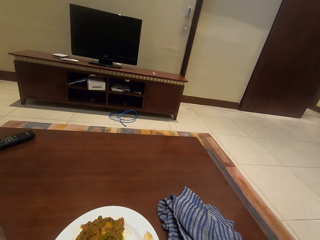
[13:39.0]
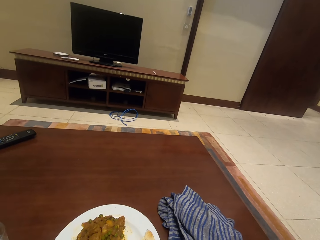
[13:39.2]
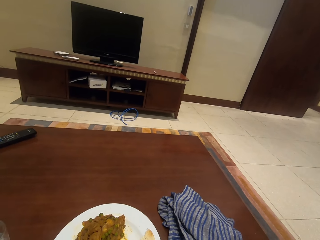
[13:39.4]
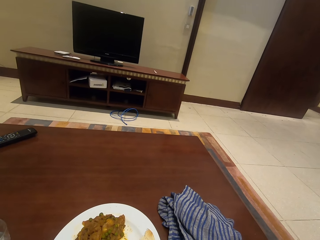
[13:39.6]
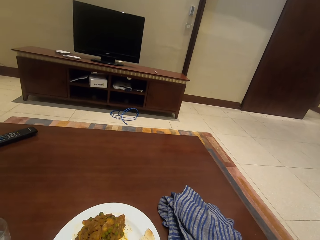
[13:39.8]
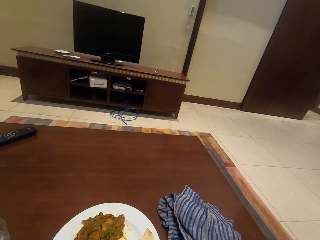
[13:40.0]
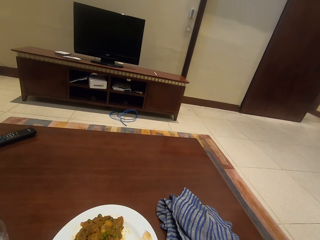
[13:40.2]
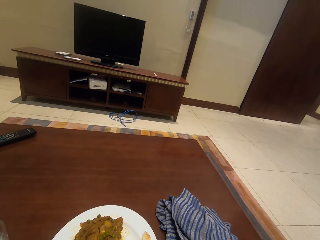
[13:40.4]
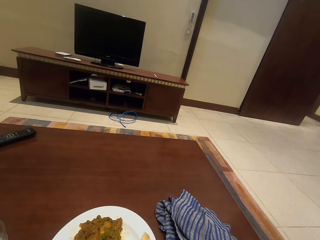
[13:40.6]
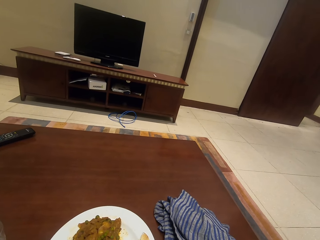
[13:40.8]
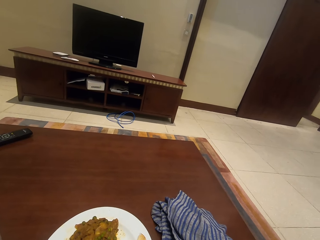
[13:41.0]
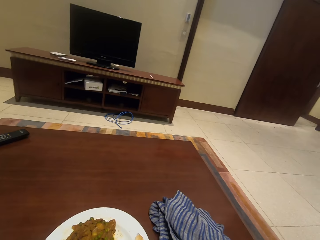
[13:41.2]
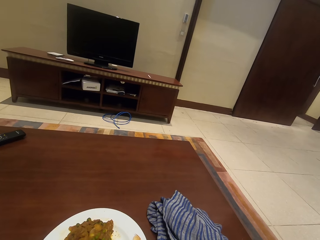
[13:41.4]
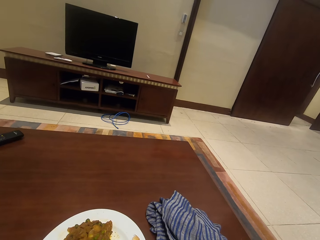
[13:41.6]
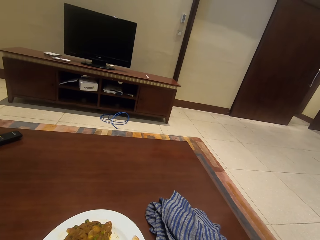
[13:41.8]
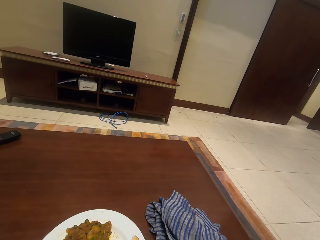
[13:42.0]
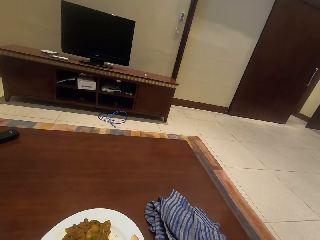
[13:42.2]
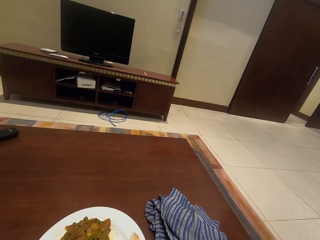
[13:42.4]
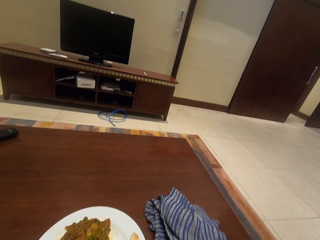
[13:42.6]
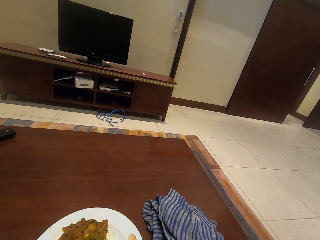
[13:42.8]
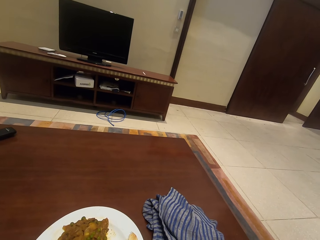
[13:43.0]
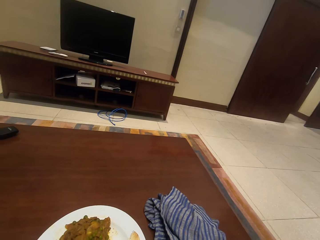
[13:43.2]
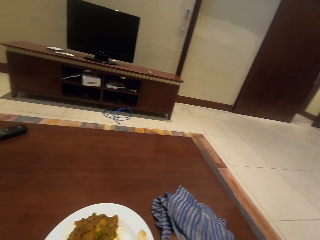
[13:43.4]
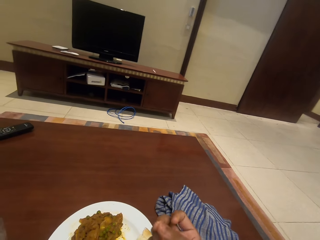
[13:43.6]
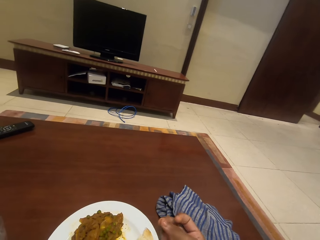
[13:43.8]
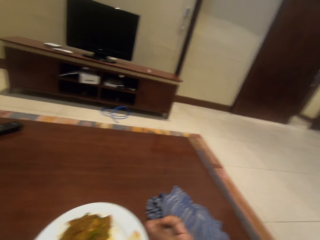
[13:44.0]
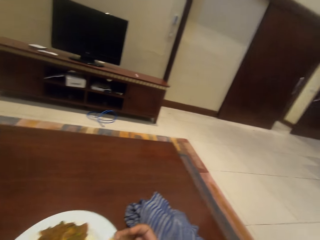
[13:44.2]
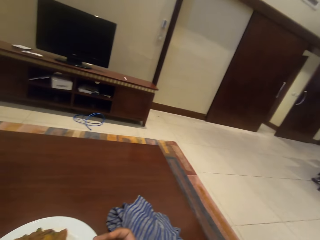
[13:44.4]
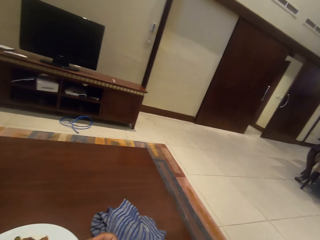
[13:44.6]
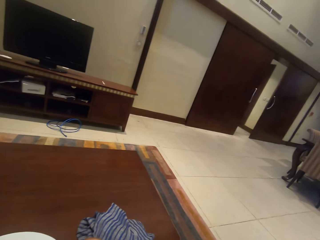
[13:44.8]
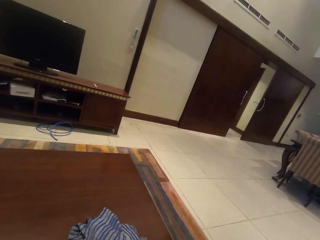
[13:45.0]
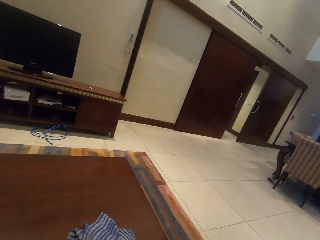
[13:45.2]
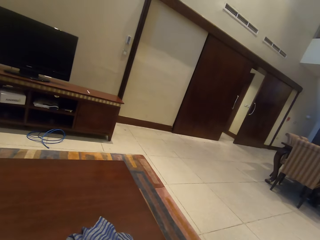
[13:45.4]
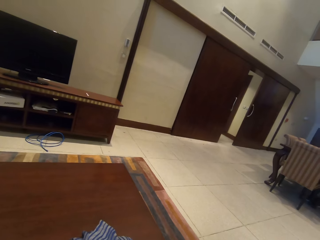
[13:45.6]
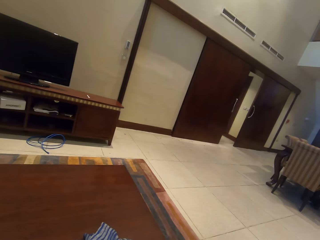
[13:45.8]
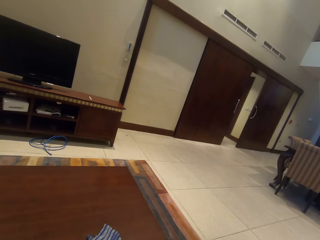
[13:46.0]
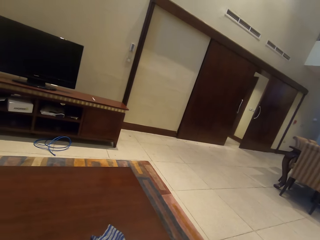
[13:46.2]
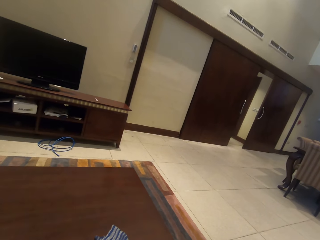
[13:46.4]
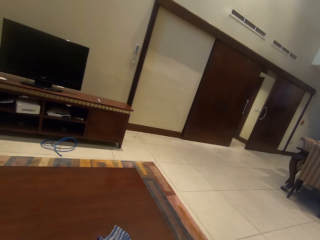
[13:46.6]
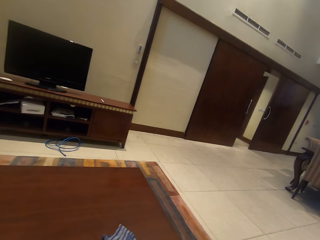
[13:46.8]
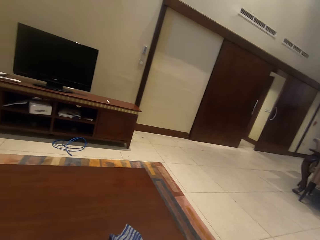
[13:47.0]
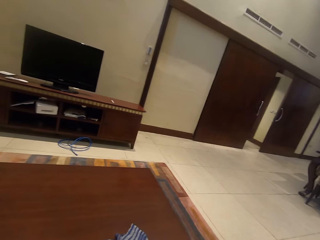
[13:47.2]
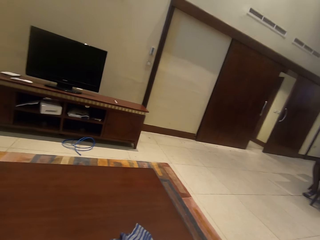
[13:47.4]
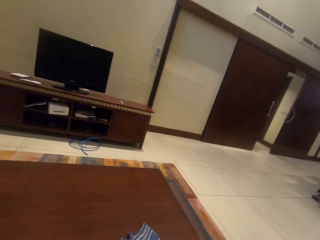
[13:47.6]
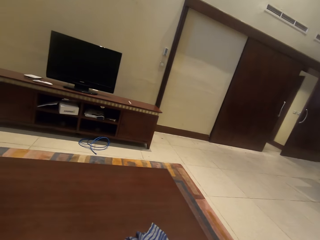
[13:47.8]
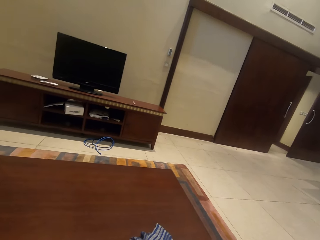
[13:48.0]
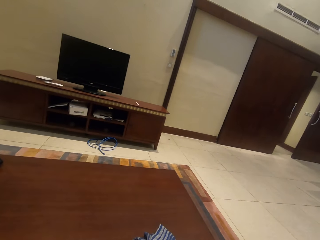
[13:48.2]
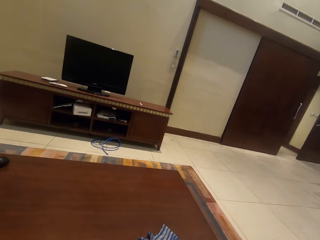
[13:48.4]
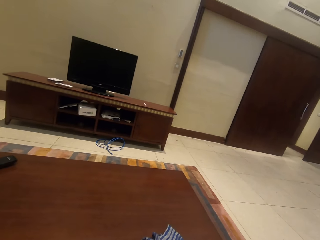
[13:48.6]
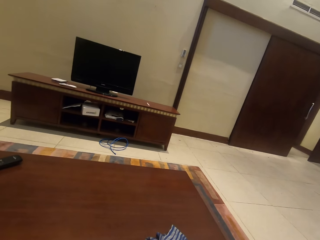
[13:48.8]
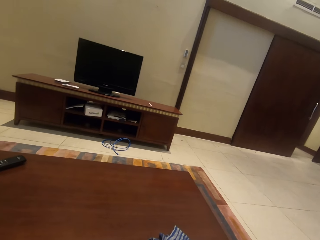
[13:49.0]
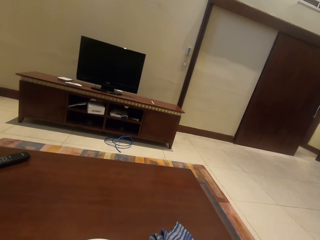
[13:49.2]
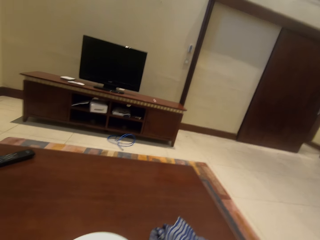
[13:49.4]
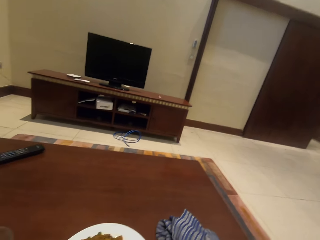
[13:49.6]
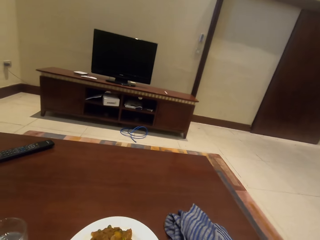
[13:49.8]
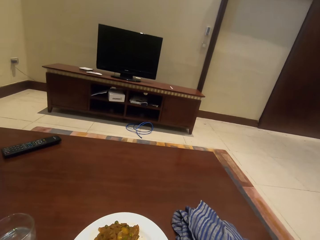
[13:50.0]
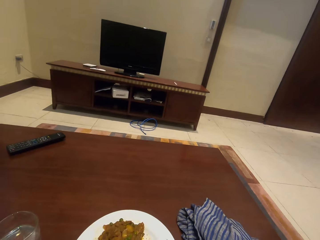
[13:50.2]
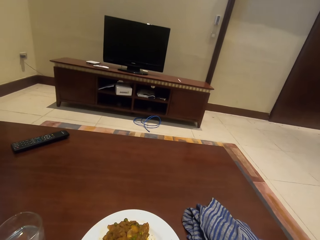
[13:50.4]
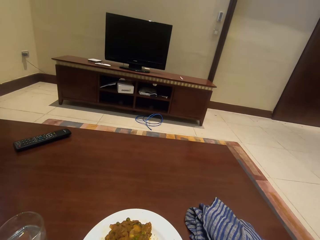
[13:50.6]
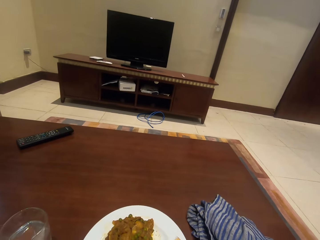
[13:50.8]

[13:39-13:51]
The camera wearer lowers a hand to the table. They look around.

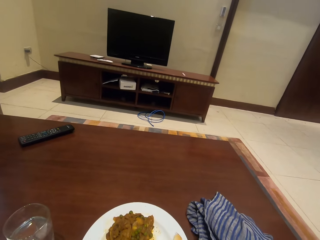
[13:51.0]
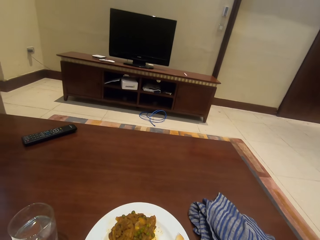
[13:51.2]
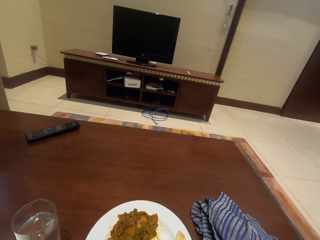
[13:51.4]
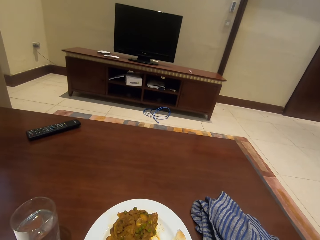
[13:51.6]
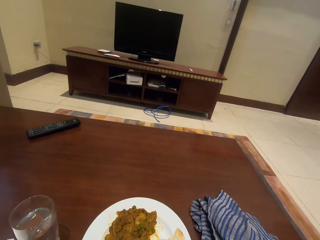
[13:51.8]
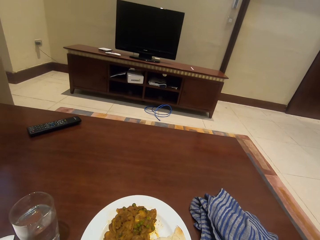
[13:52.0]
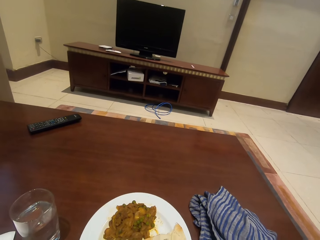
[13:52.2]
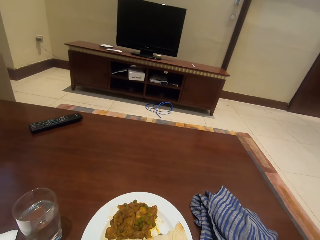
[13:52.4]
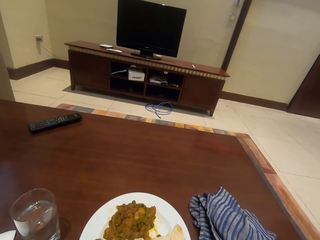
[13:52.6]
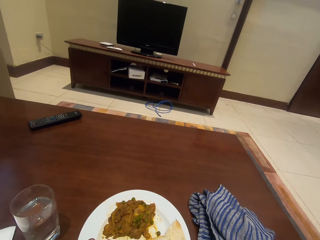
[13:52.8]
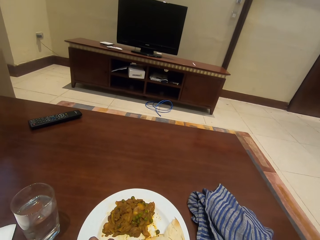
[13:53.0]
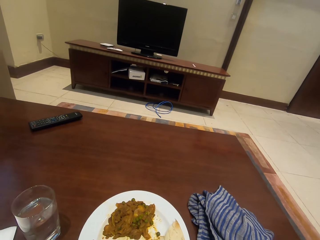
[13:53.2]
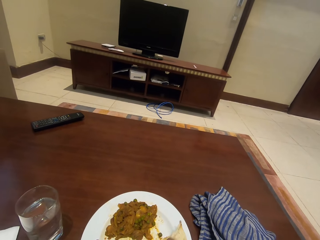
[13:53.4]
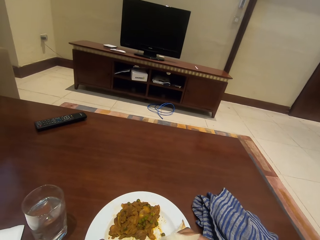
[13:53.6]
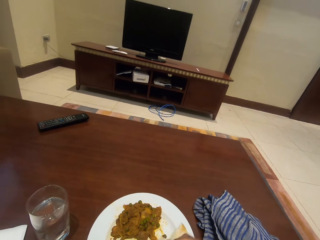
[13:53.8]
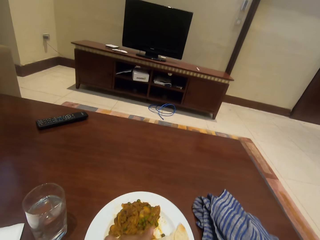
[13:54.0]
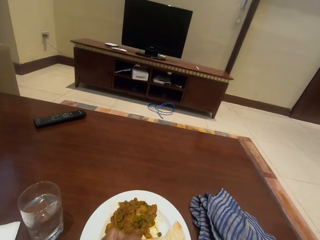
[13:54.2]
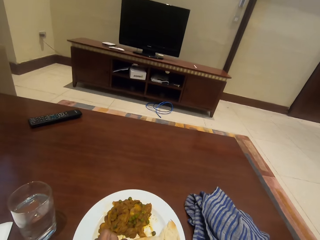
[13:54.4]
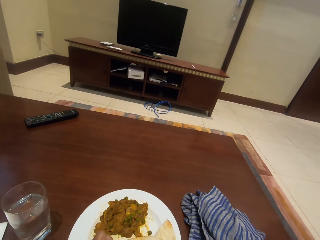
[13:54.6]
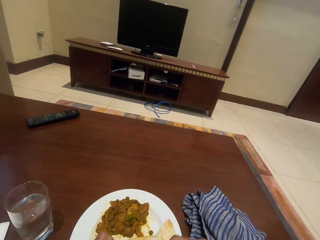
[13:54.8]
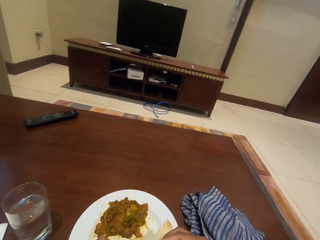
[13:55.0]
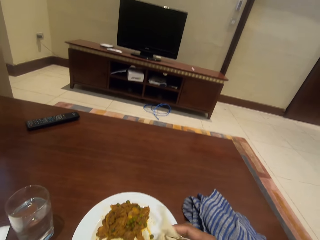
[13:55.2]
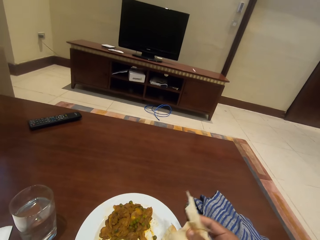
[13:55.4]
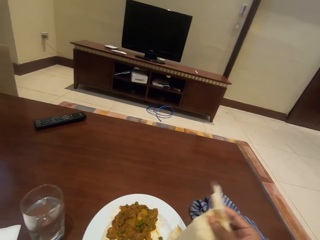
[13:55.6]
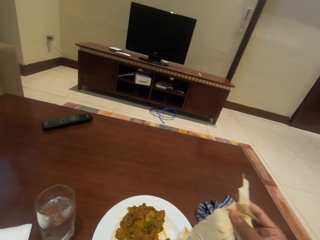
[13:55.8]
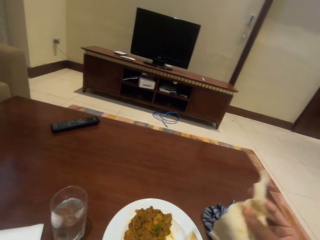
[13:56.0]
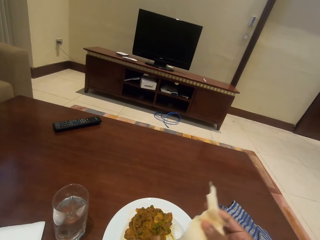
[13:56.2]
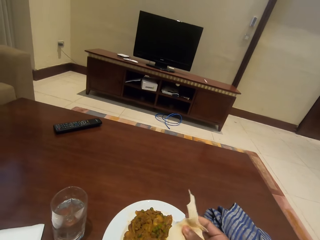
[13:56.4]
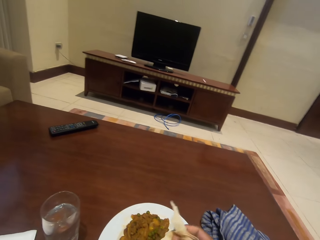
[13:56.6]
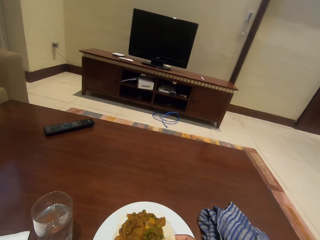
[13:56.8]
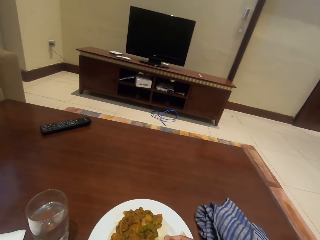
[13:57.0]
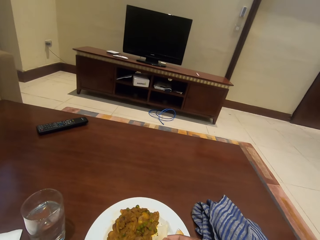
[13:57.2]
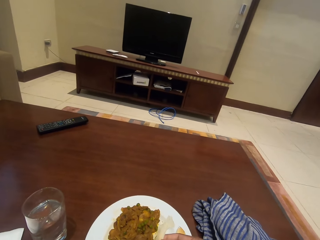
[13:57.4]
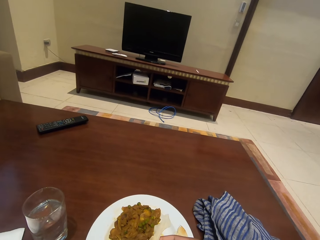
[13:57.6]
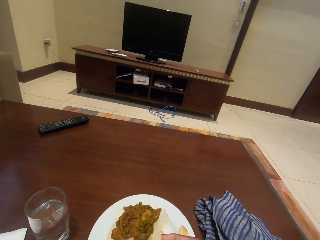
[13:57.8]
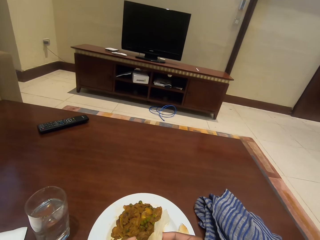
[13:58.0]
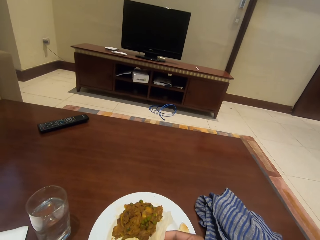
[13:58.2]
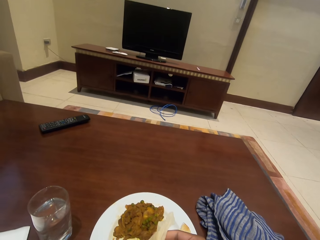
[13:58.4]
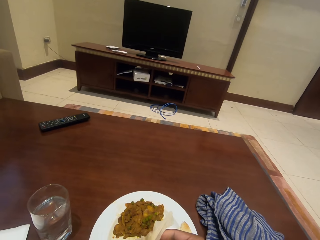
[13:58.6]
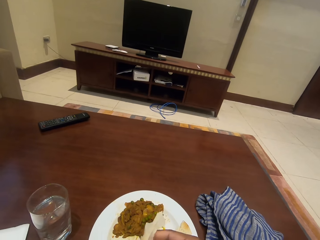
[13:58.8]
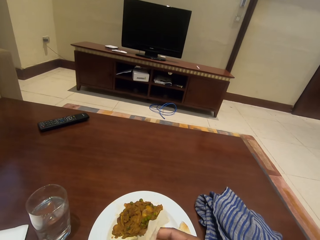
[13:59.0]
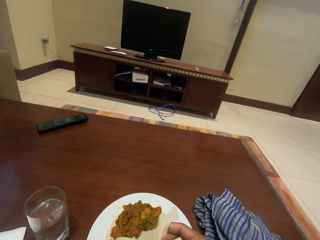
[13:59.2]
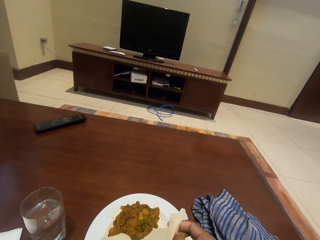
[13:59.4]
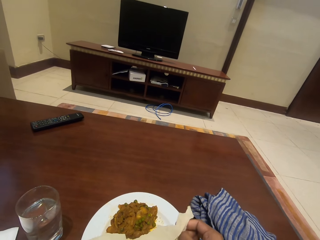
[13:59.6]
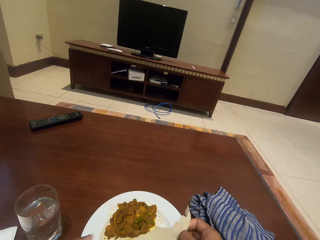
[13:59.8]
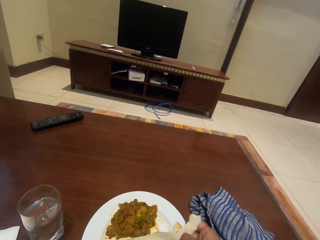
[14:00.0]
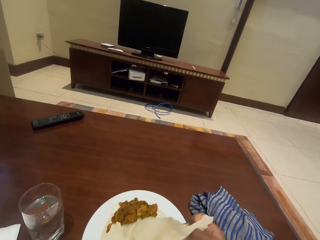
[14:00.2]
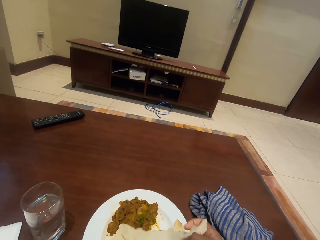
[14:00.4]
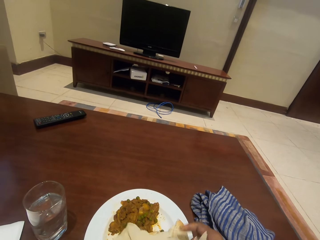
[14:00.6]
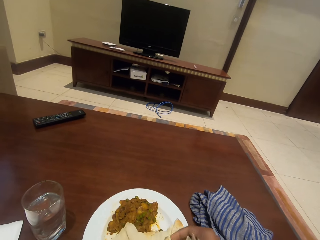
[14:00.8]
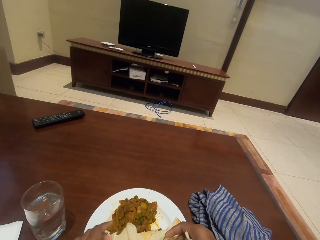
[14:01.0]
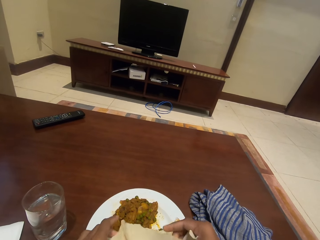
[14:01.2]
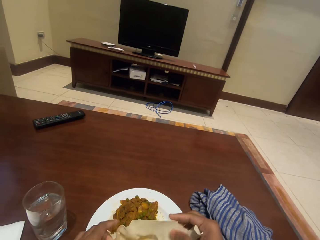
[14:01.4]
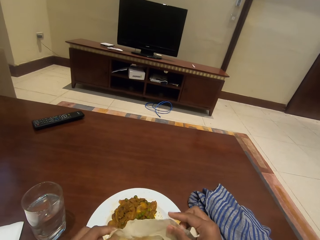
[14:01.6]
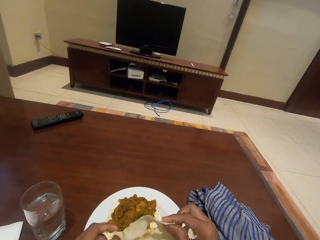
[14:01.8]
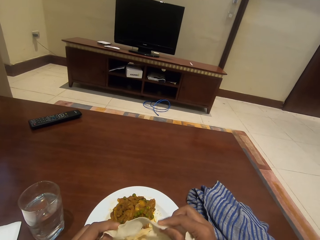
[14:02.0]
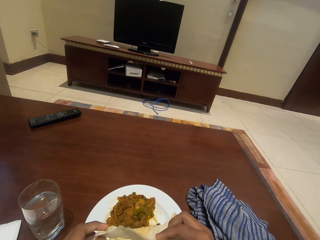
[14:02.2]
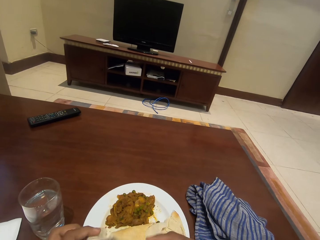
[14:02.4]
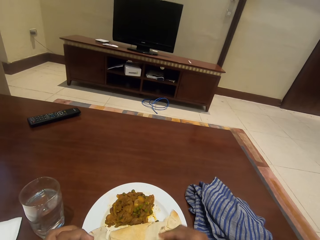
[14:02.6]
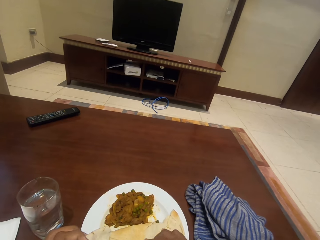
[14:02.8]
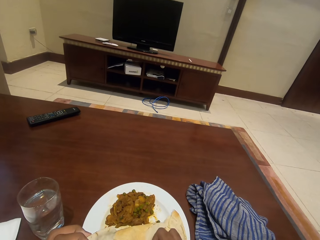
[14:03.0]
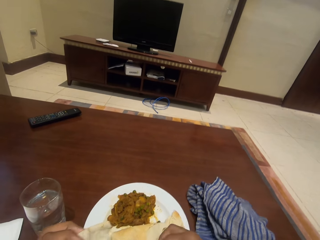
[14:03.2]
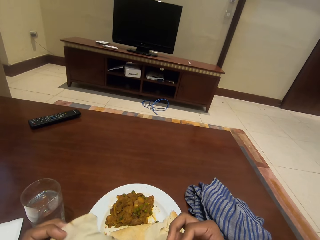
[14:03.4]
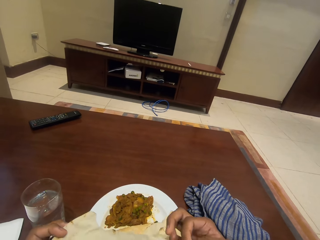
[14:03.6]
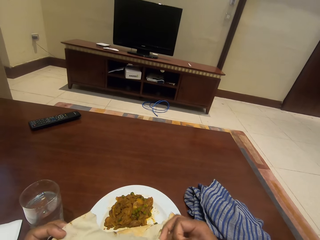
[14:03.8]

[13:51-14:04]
The camera wearer cuts a chapatti from the plate. They fold the chapatti well.
